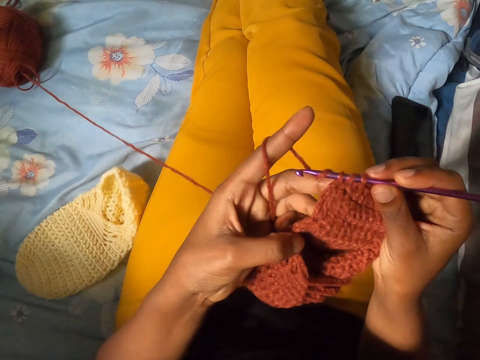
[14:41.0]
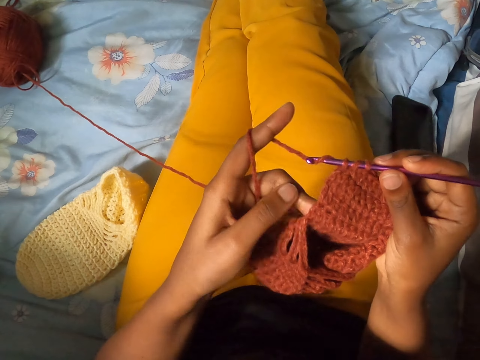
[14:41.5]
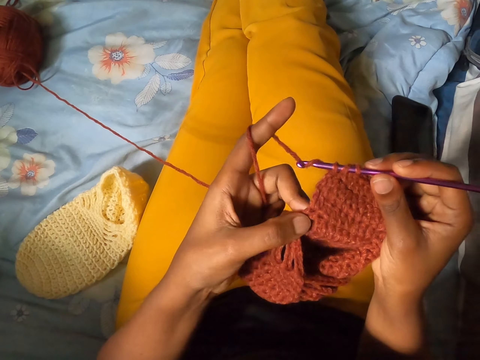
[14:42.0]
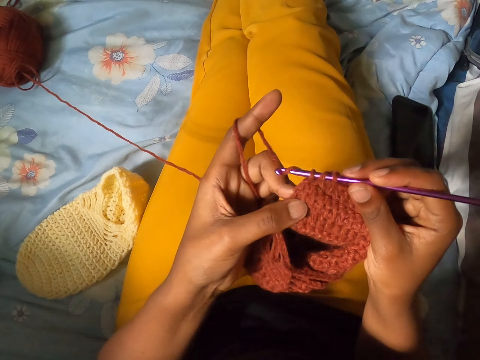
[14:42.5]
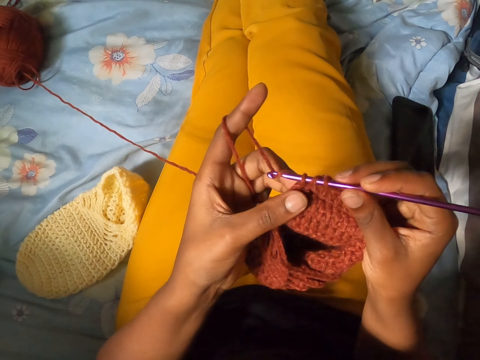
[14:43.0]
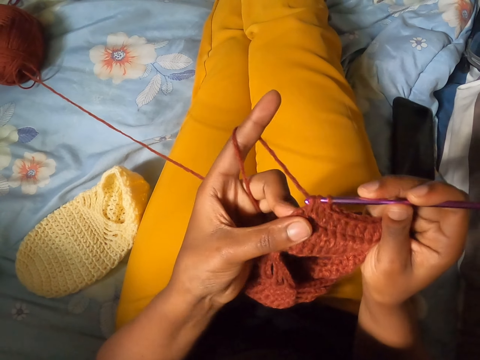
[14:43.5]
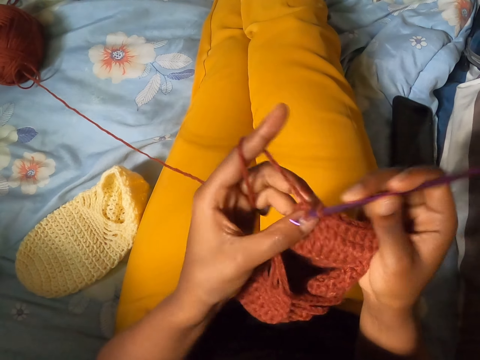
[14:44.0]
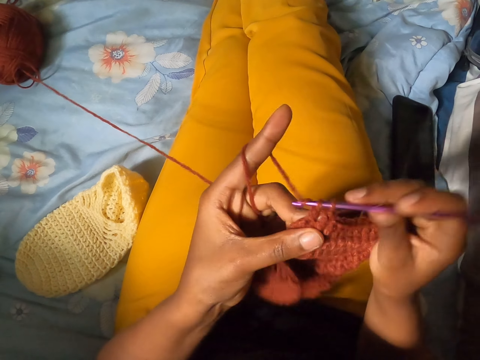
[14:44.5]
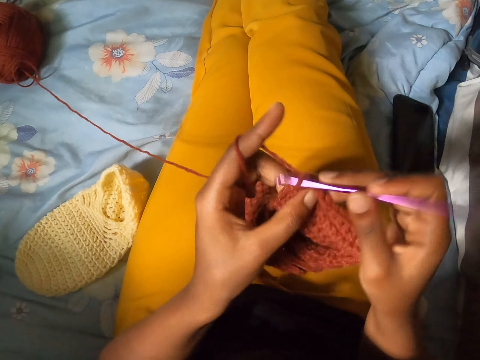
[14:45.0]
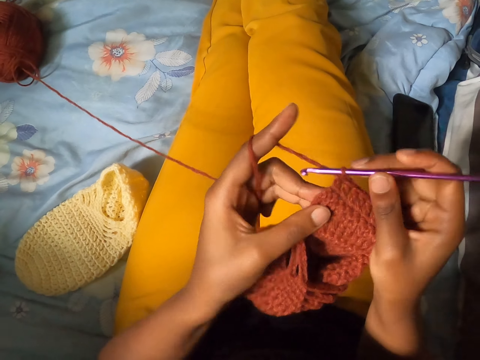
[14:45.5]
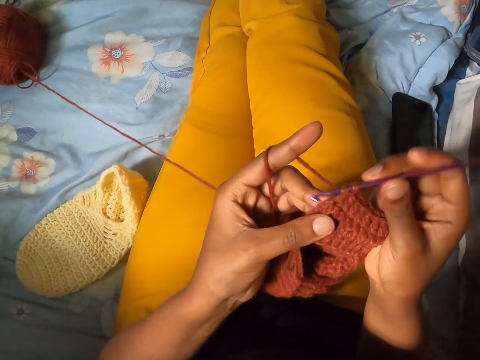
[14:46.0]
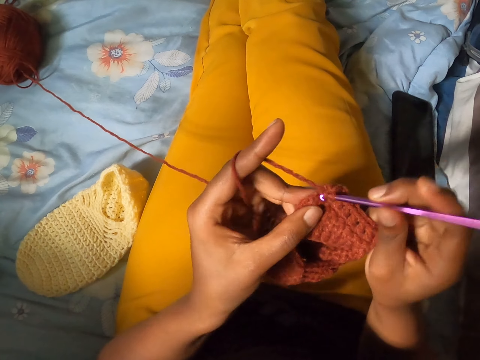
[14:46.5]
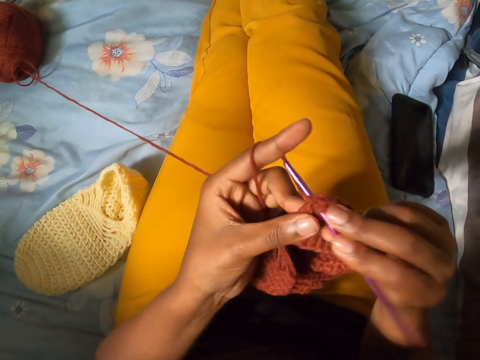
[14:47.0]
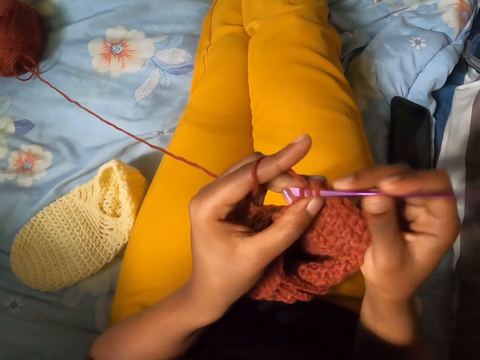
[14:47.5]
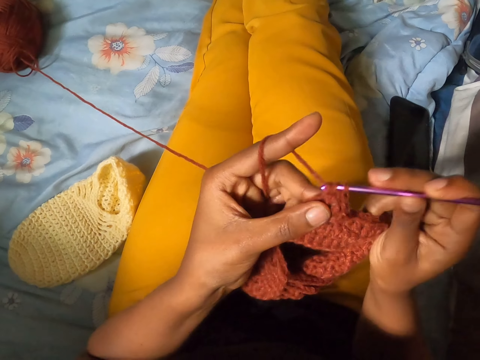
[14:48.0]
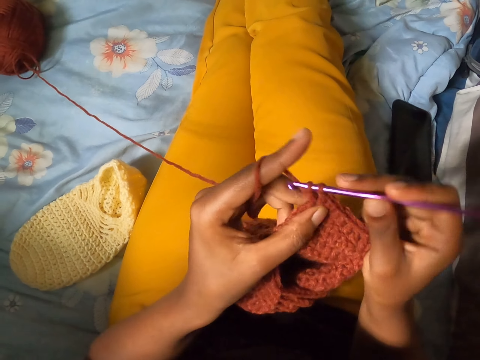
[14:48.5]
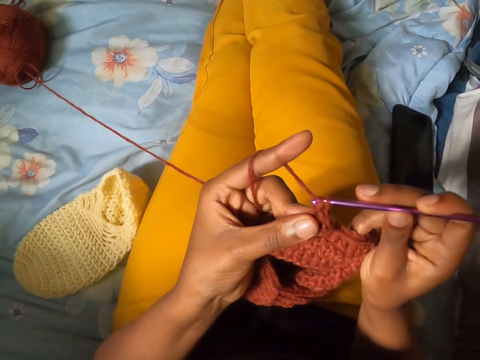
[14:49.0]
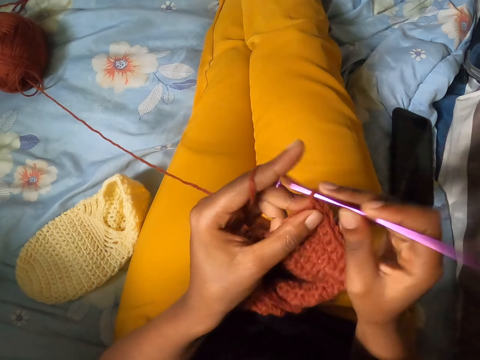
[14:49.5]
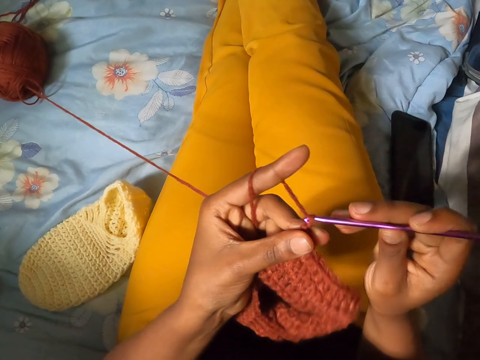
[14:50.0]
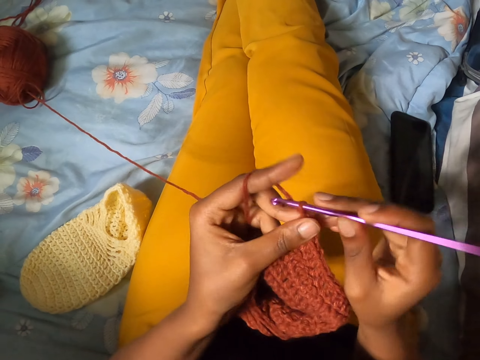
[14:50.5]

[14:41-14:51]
The camera wearer counts the pattern. They knead the fabric.

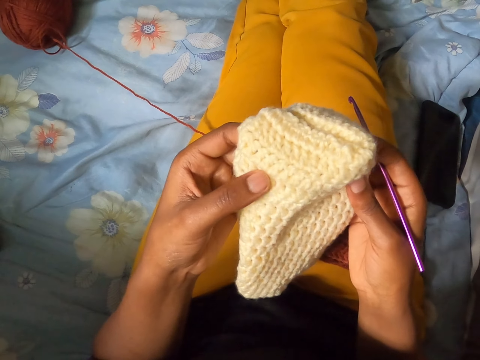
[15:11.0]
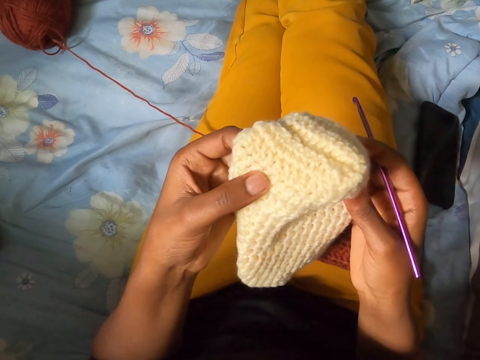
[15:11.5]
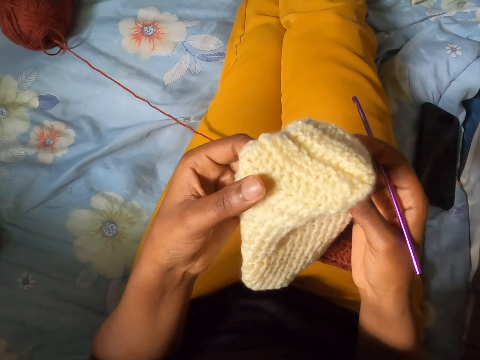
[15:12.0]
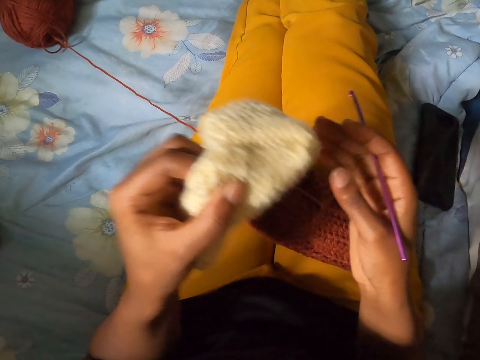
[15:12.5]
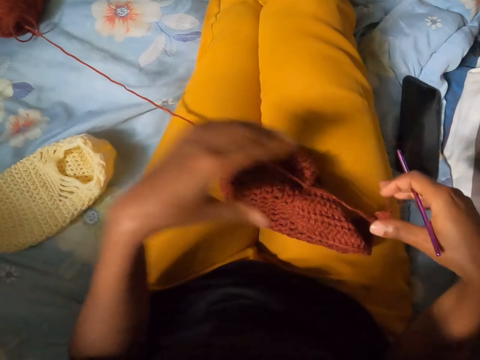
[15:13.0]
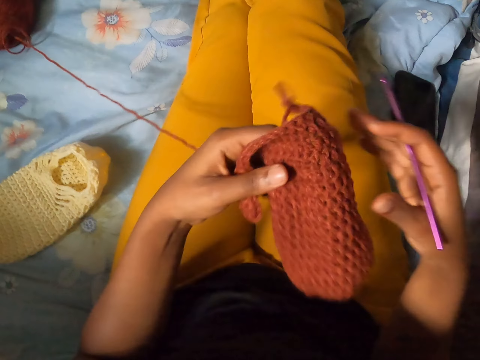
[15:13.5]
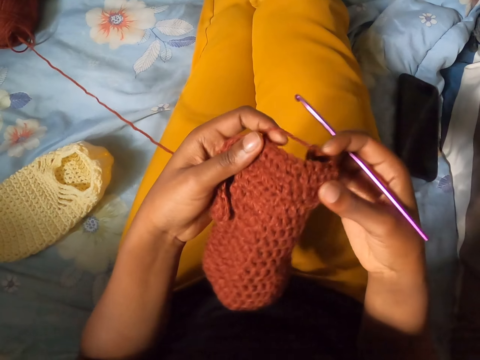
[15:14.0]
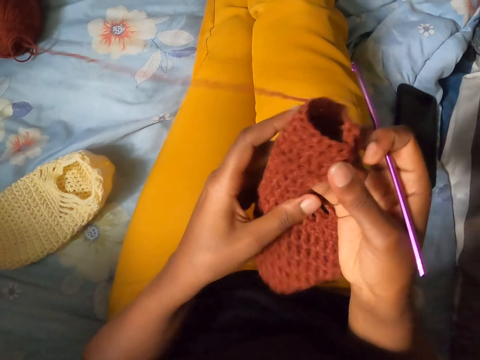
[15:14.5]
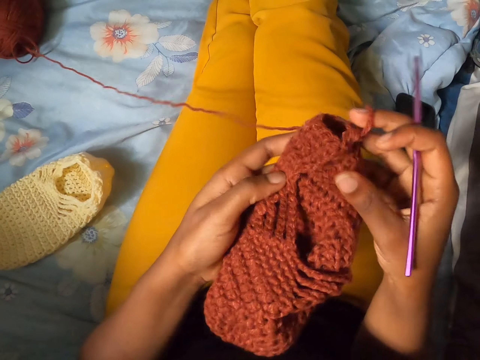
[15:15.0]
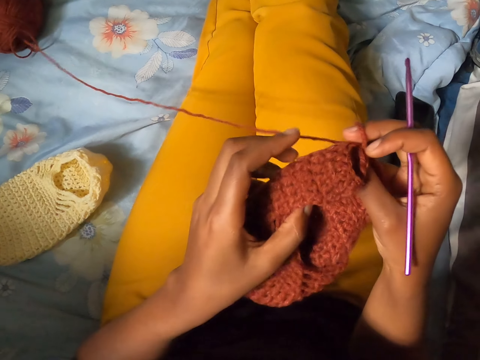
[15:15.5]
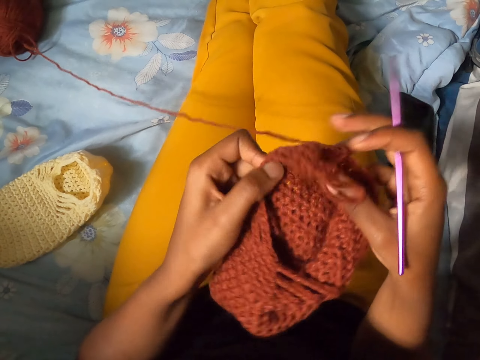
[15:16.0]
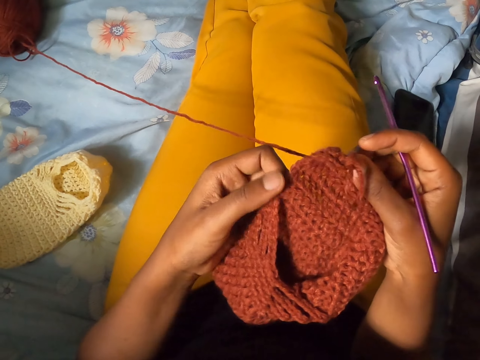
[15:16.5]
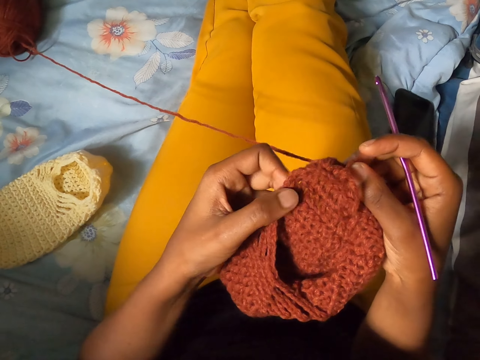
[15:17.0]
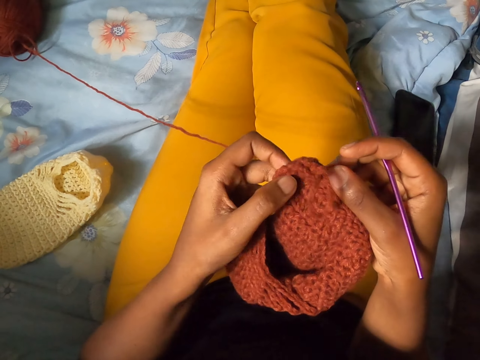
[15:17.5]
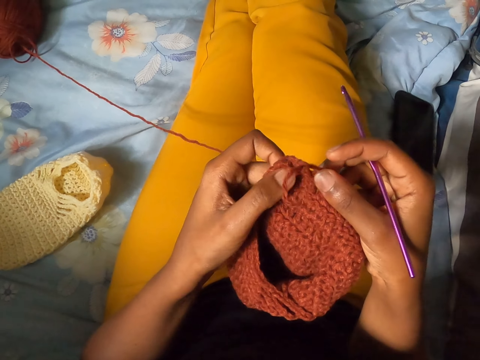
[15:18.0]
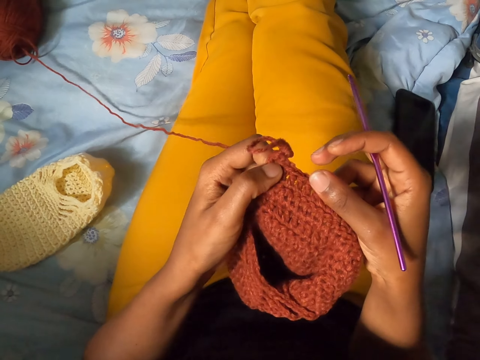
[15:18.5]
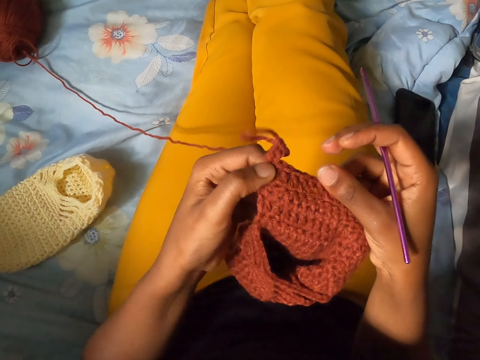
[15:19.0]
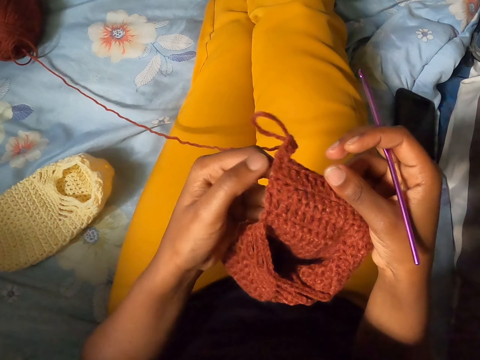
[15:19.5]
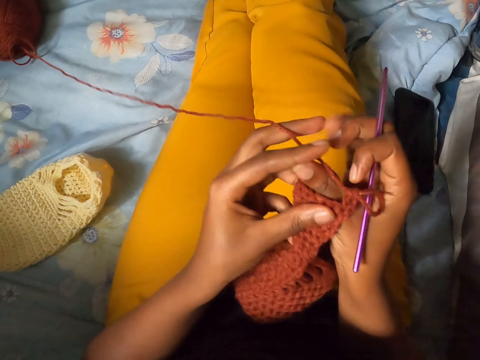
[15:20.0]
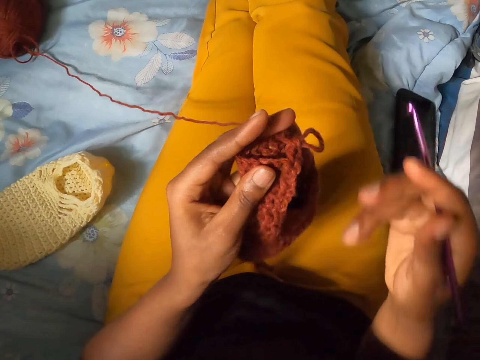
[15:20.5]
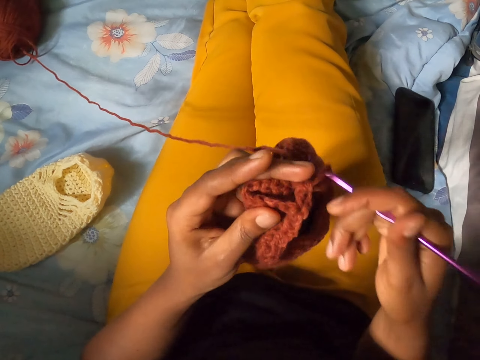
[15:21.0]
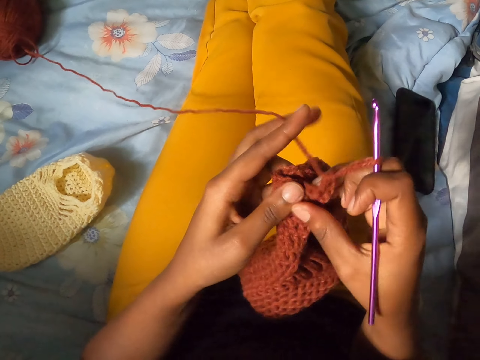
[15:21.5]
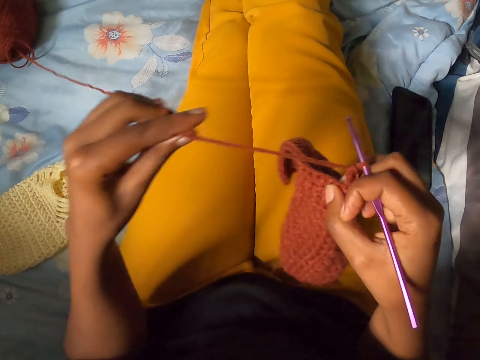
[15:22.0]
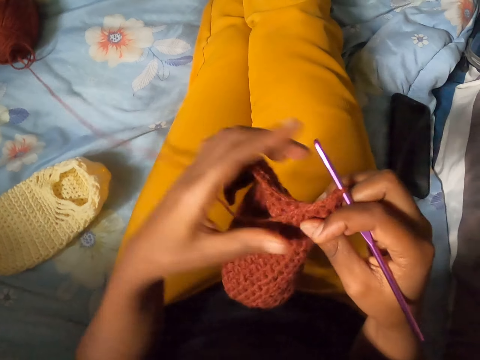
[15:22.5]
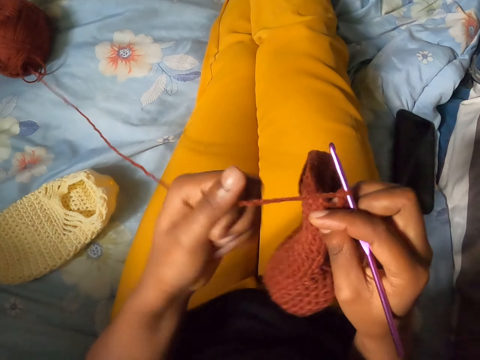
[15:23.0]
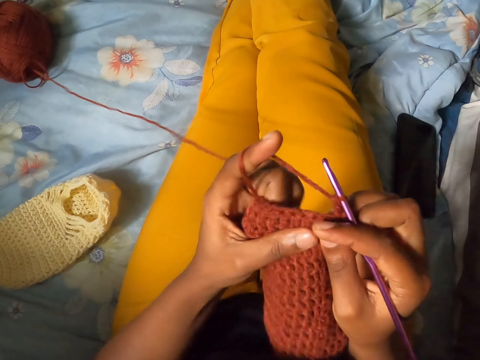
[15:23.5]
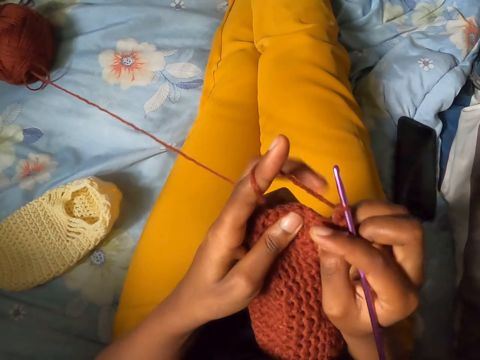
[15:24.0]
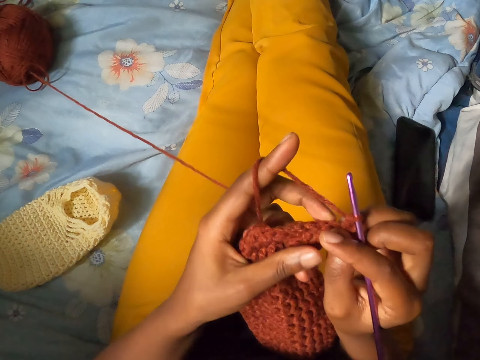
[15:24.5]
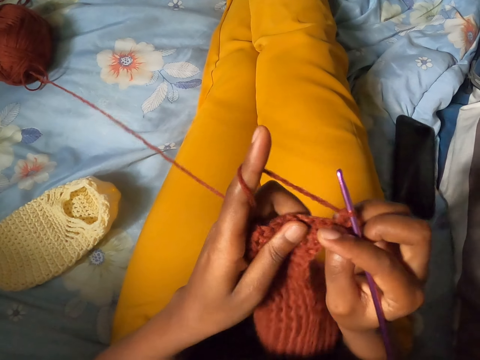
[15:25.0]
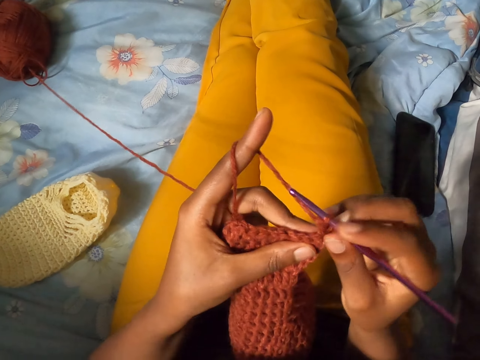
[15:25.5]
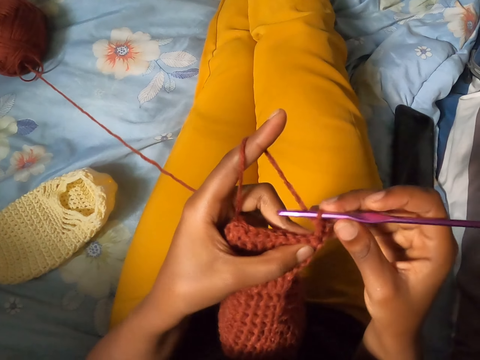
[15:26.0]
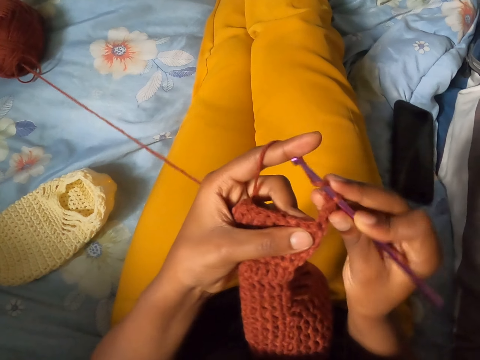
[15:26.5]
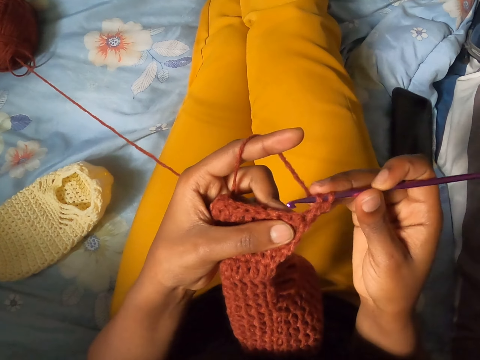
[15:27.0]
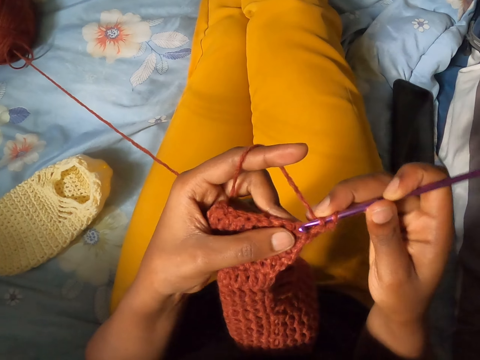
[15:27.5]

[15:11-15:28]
The camera wearer drops the milk-colored crocheted wool on a bed with her left hand. She picks up the brown crocheted wool with her left hand. She kneads the fabric. She counts the steps on the brown crocheted wool with her left hand. She makes the thread tight on the figure. She crochets the brown wool in her left hand with a crochet pin in her right hand.
